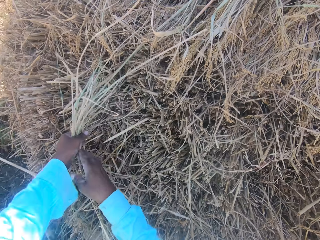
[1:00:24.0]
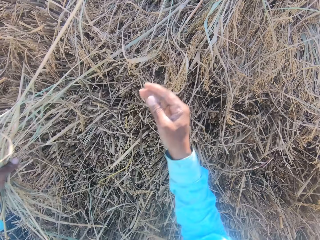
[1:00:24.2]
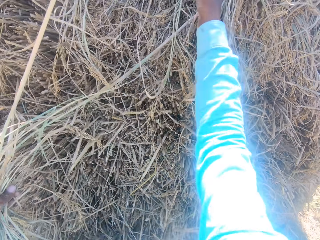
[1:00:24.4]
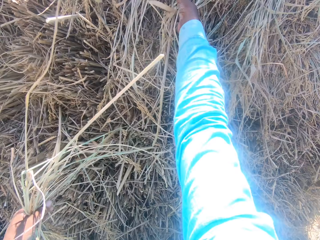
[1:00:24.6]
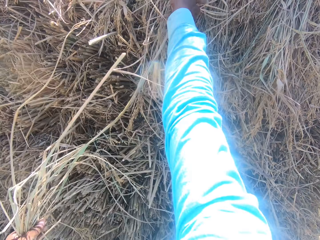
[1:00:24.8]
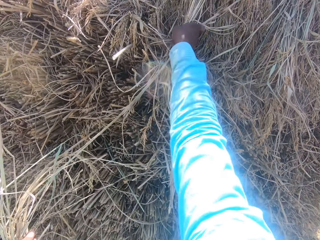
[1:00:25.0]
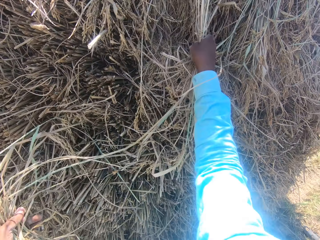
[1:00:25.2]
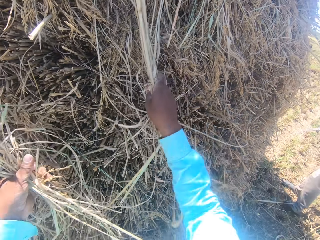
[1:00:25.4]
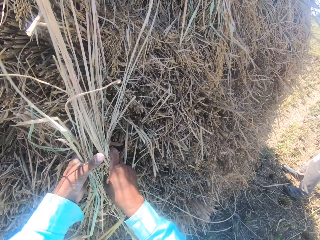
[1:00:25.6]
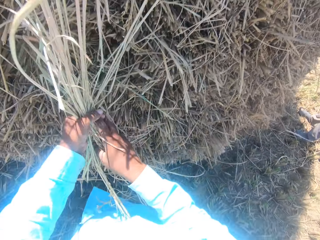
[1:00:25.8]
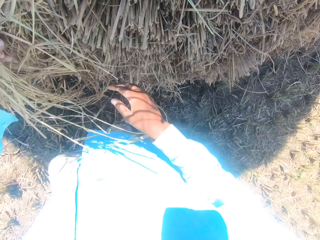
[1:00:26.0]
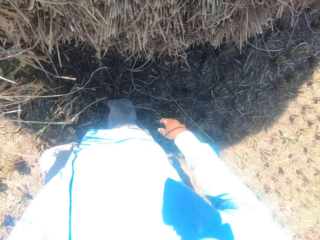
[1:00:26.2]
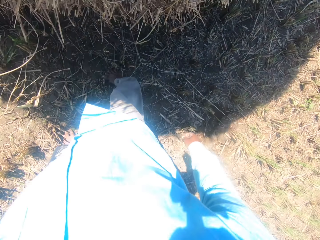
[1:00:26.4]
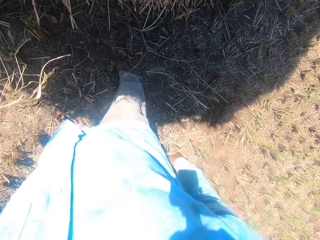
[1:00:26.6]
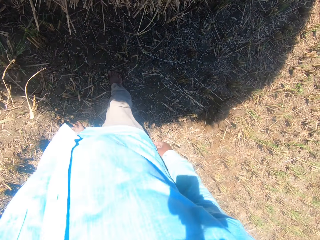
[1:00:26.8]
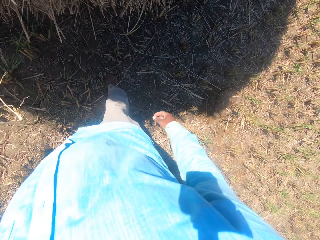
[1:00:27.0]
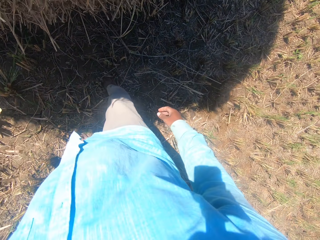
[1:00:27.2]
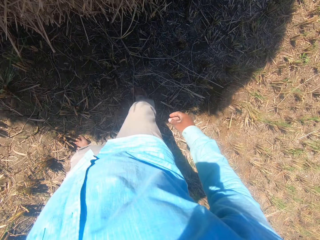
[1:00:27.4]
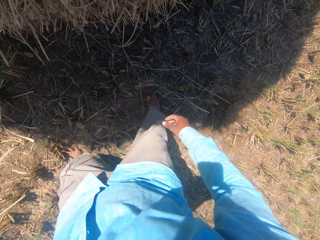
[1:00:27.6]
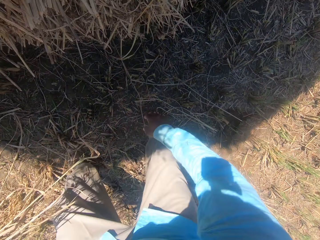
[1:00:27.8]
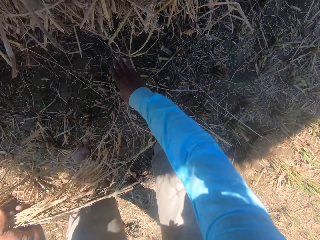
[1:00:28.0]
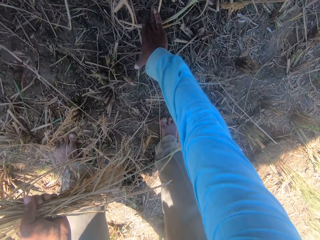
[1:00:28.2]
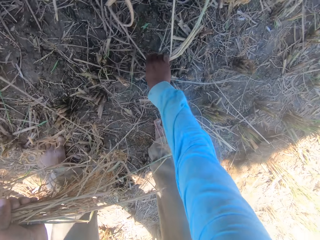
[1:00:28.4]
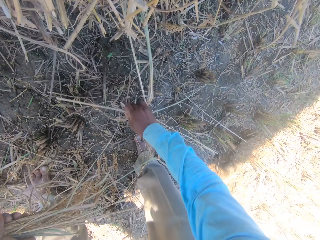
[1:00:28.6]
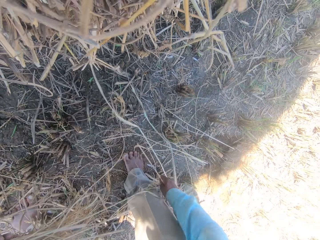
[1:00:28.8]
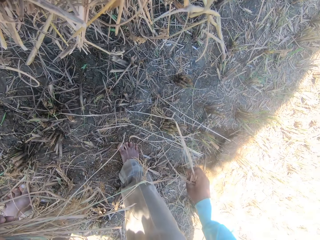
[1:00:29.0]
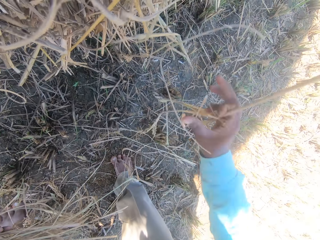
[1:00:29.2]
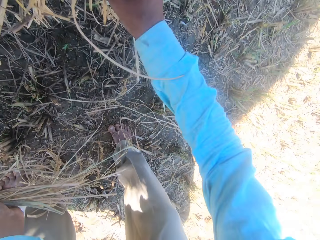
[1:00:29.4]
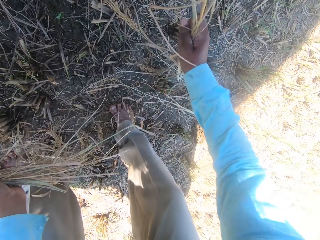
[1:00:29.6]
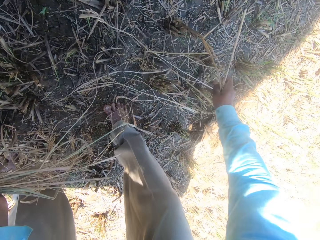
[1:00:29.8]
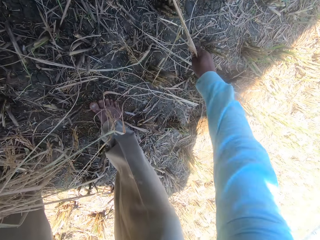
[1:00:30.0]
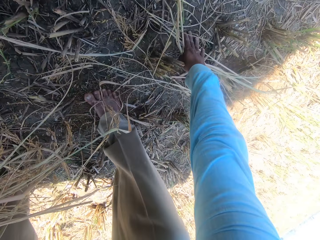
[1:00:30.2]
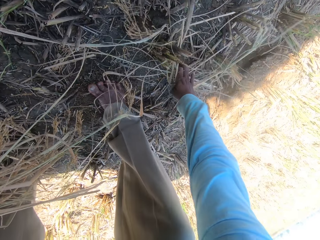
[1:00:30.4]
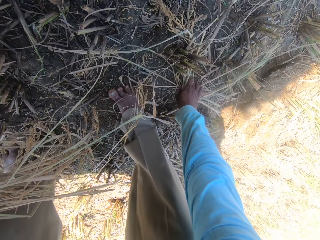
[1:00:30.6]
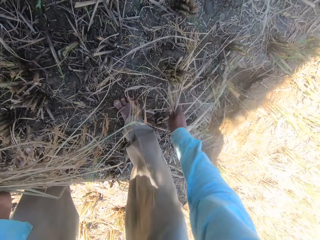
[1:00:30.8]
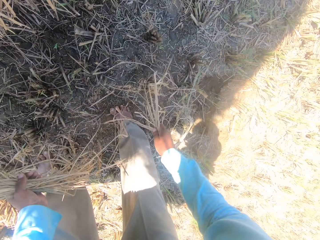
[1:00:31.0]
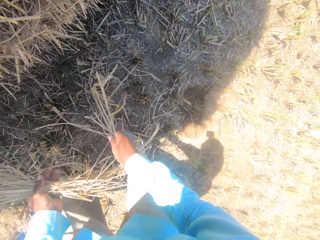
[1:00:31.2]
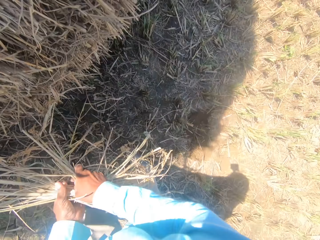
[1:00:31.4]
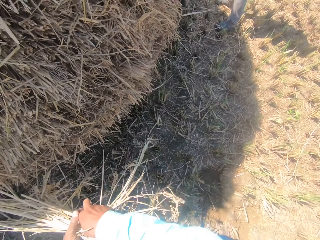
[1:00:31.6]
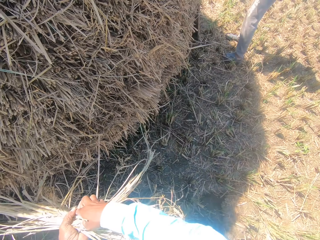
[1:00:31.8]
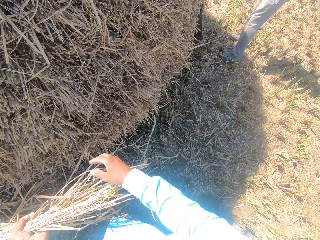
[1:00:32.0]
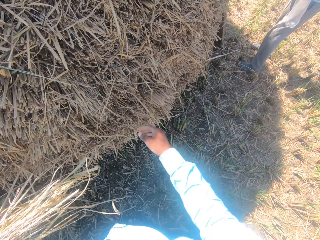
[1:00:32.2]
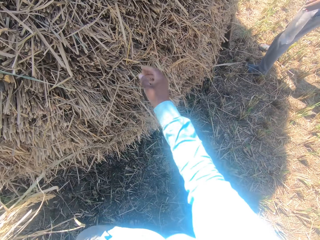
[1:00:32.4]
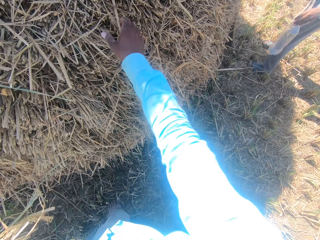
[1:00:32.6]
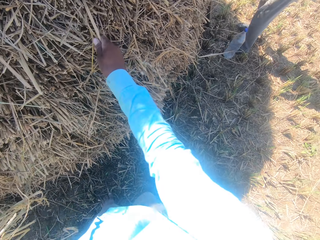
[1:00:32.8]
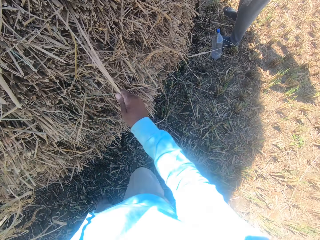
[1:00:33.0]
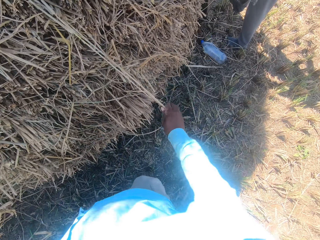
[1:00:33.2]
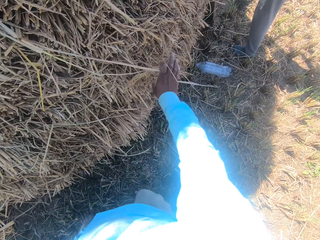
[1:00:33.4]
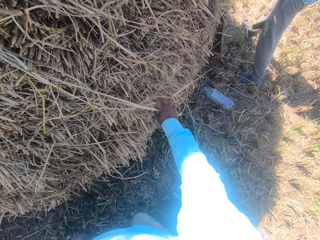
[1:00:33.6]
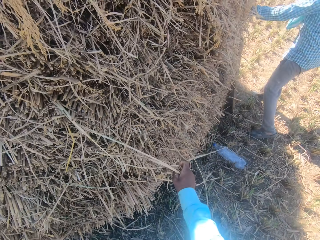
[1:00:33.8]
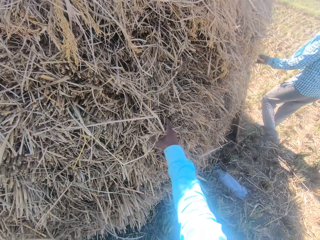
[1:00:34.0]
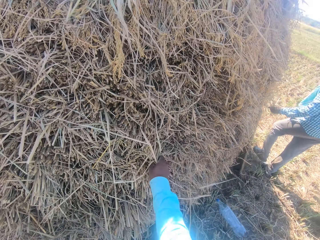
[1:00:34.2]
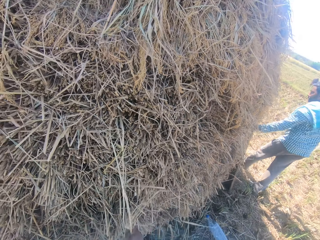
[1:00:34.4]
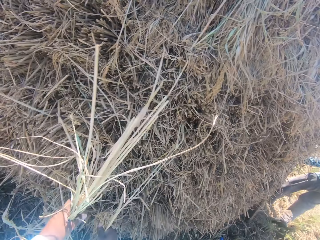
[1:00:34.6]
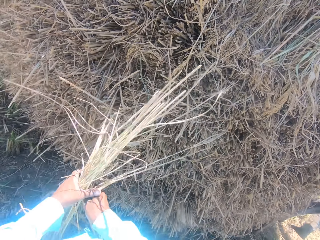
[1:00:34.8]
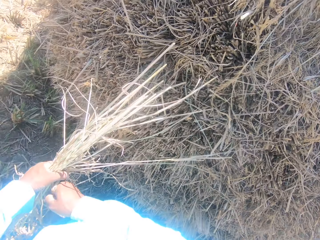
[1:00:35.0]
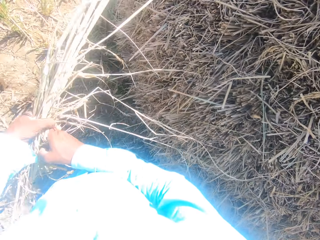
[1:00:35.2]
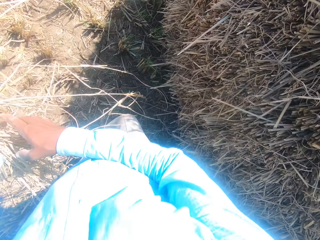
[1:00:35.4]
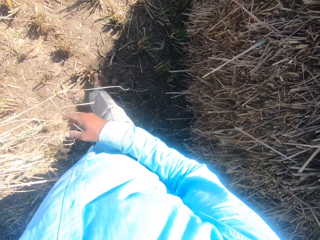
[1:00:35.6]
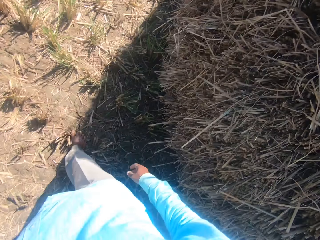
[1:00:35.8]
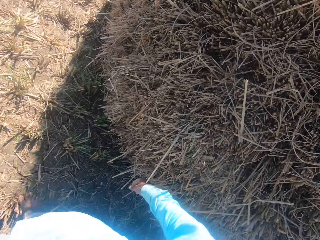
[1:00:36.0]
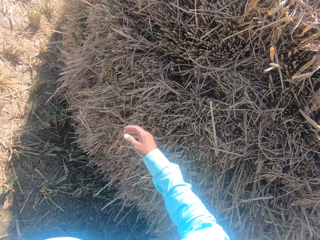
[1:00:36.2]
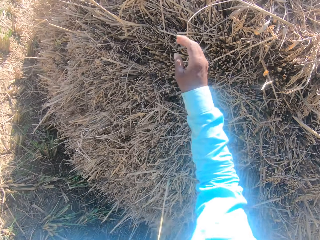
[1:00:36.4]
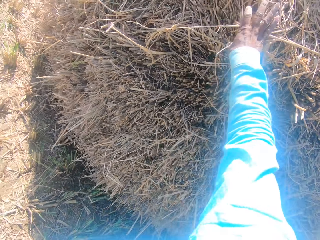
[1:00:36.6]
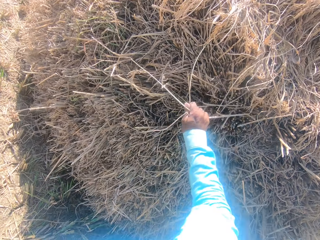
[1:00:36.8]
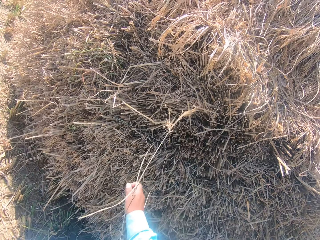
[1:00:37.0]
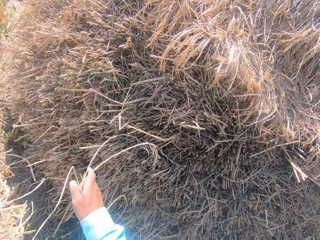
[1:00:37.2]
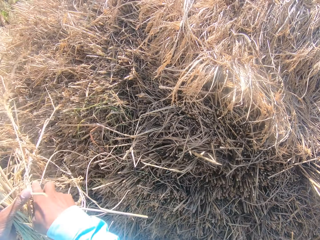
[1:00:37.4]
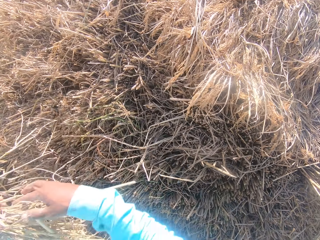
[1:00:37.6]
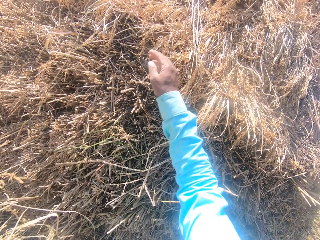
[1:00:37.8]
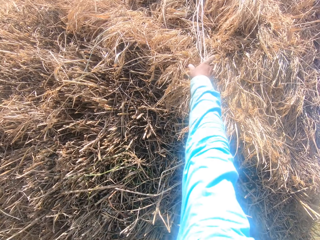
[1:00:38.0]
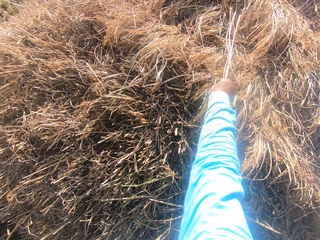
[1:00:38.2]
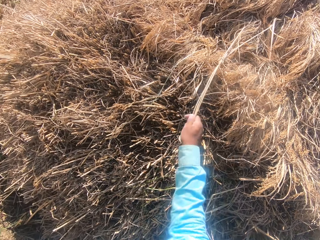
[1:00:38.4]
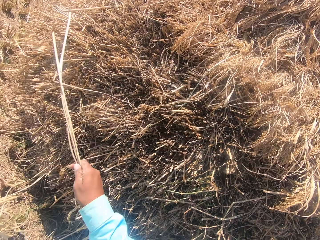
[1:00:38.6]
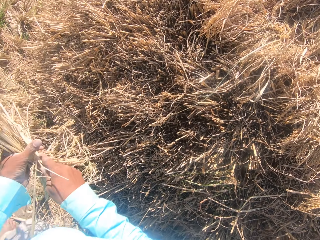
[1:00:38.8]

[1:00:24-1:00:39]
The camera wearer converses with a man. The man drops the water bottle on the ground. The camera wearer picks up a dried grass. The man packs the protruding grass straws around the heap.

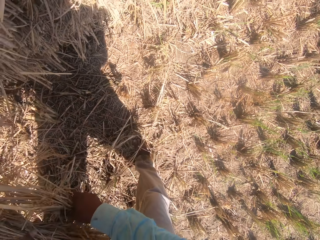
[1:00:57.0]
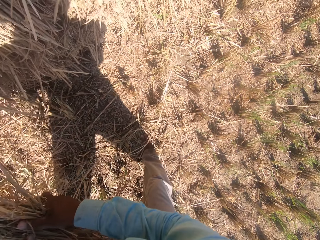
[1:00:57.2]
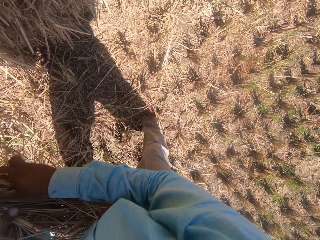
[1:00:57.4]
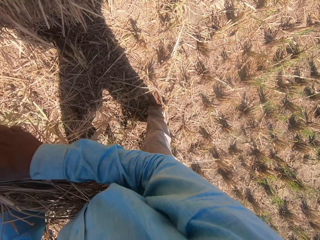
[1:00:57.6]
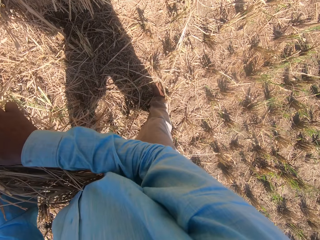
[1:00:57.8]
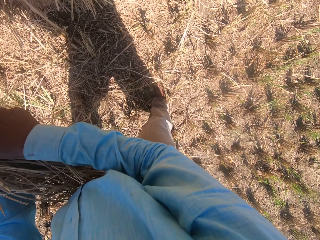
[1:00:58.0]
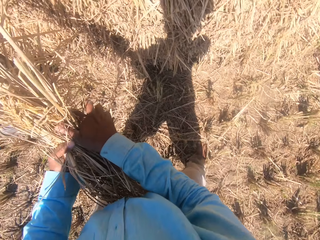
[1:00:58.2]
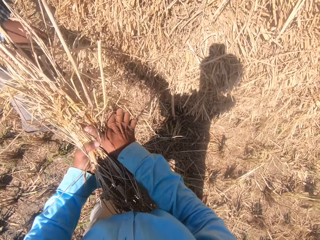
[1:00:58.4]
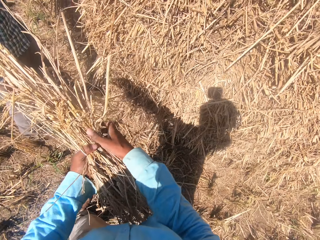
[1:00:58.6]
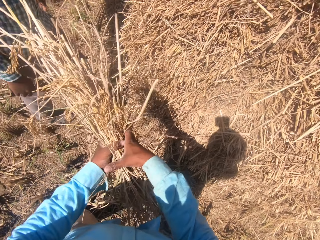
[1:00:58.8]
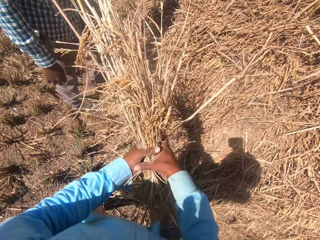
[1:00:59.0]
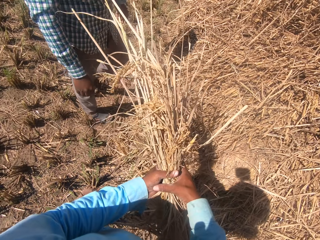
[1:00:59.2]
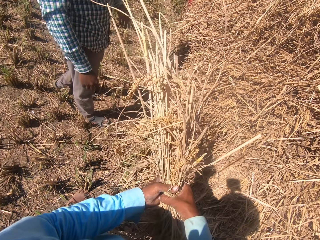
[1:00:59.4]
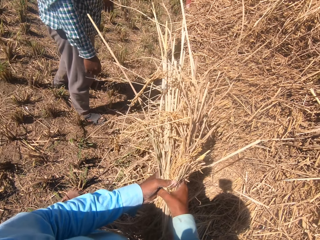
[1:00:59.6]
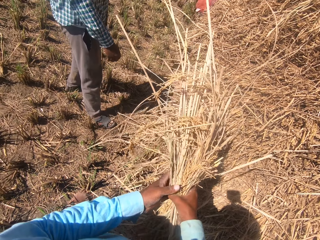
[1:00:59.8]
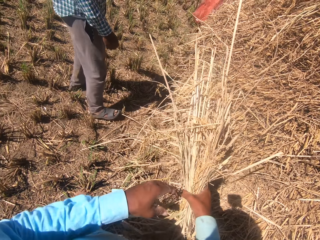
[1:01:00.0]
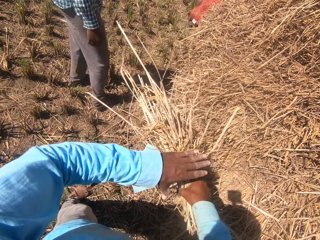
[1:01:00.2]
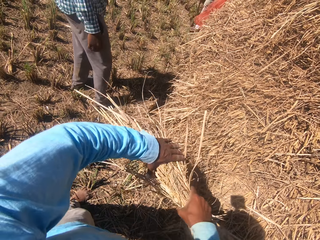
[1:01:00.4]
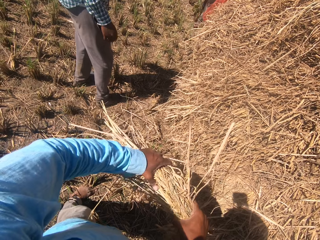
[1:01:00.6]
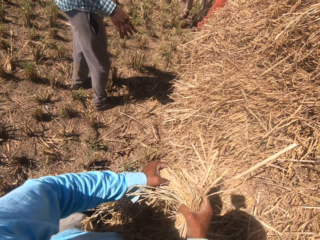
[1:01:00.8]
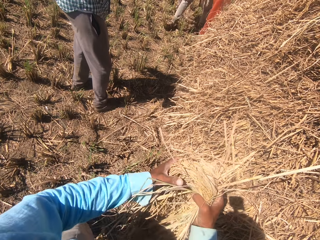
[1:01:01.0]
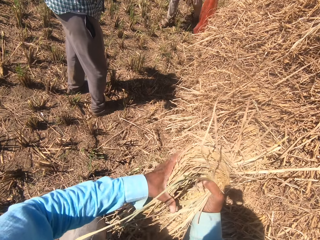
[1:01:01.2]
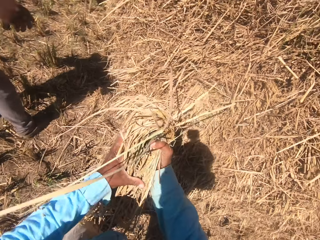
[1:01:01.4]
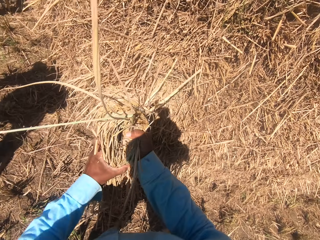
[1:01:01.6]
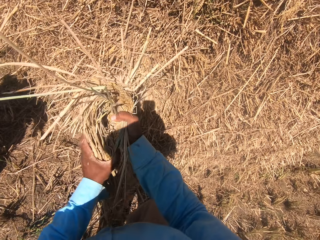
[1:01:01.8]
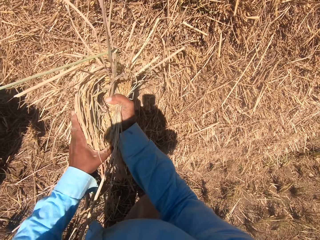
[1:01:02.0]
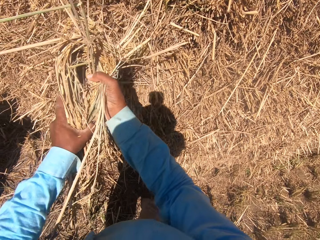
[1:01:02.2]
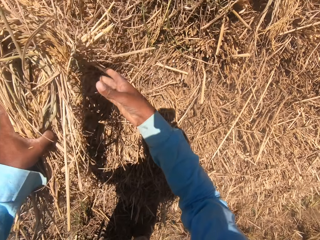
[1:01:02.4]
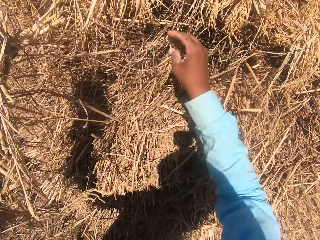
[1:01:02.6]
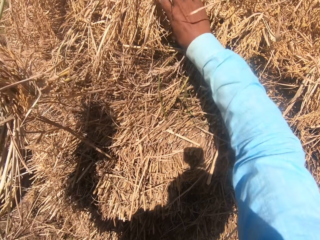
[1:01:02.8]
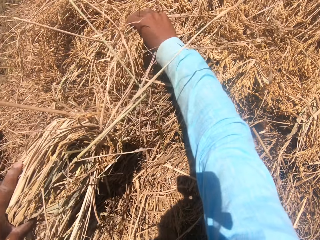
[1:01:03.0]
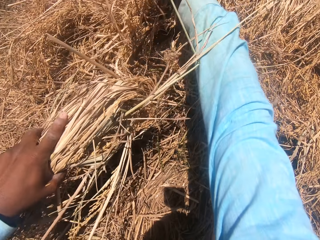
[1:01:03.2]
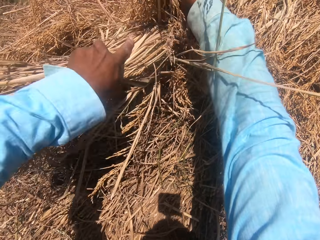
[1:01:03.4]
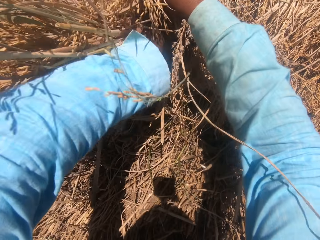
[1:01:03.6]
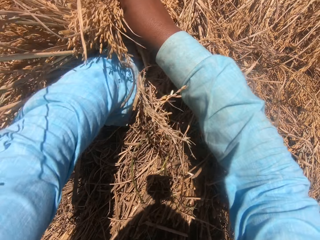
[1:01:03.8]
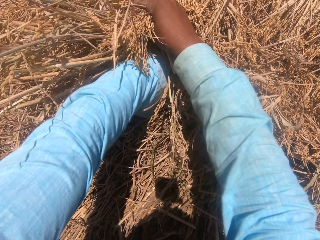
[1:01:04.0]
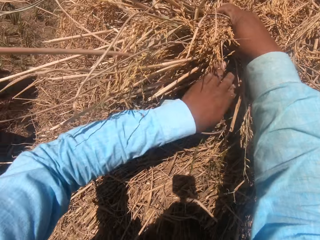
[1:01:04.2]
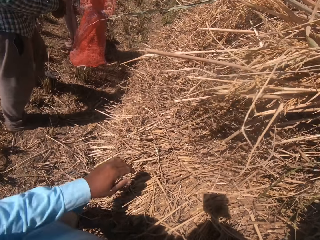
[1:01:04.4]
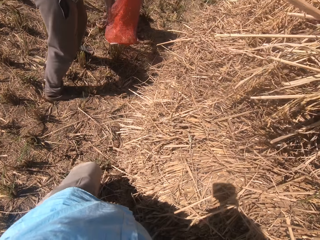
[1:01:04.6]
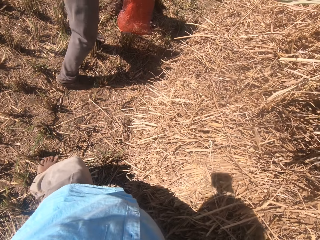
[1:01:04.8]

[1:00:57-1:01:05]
The camera wearer folds the protruding grass straws in his hands. A man walks toward the camera wearer. The camera wearer places the protruding grass straws into the heap.
